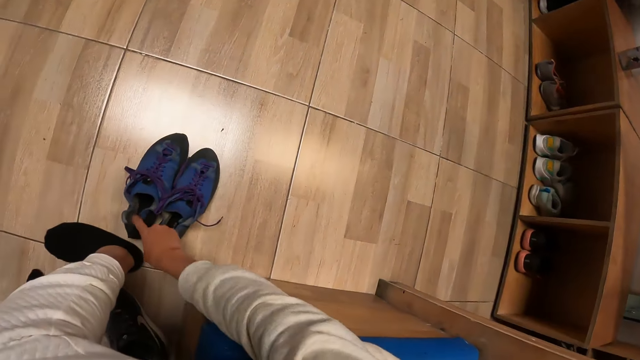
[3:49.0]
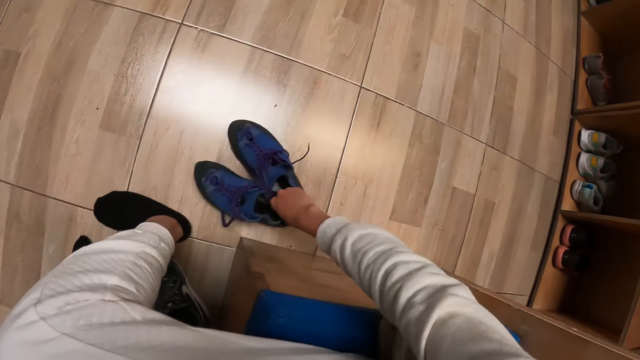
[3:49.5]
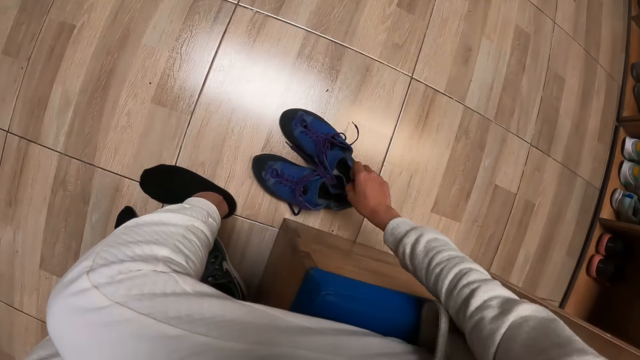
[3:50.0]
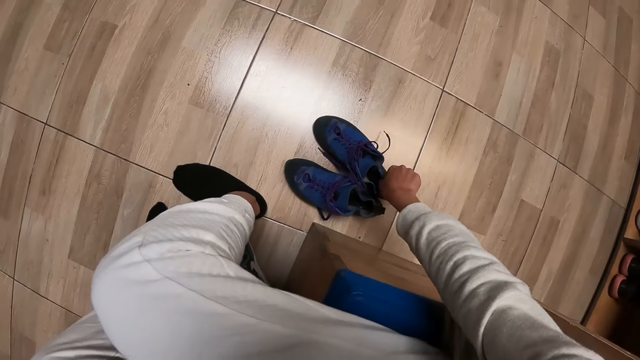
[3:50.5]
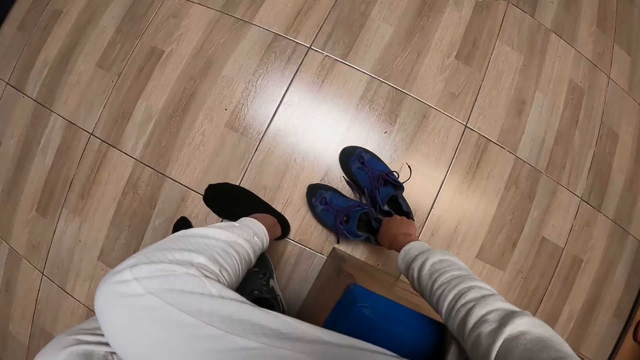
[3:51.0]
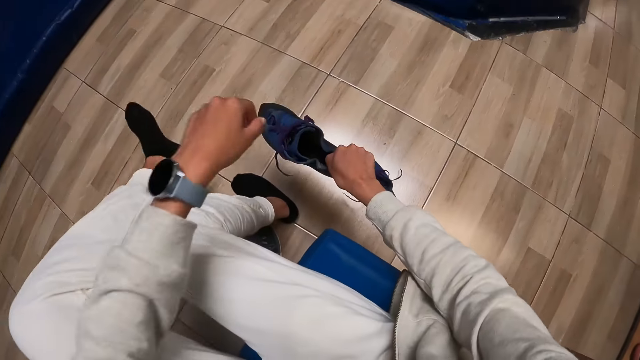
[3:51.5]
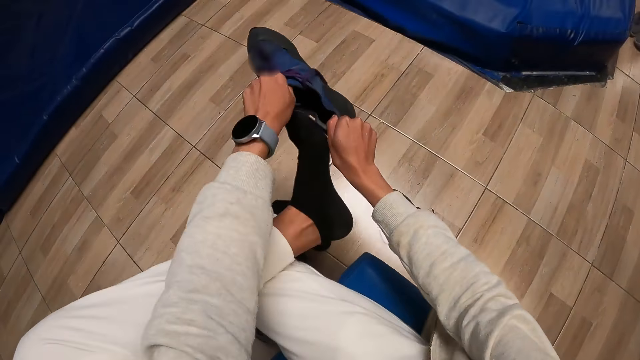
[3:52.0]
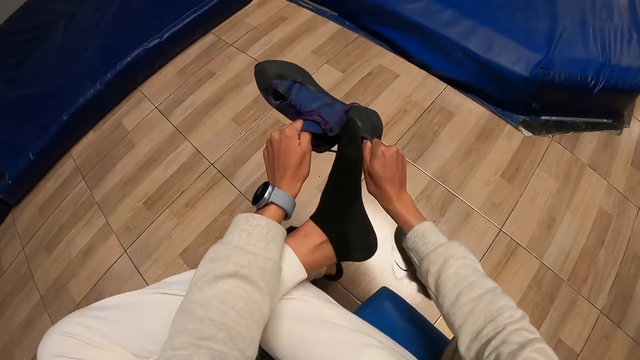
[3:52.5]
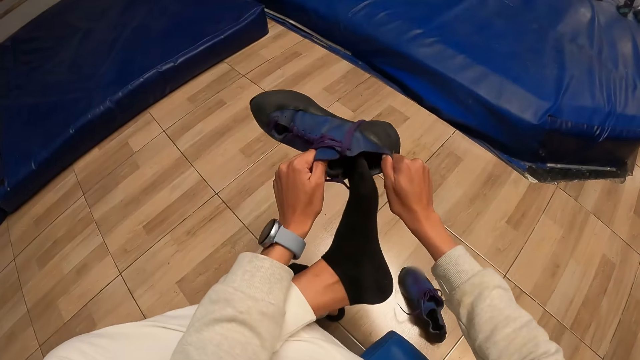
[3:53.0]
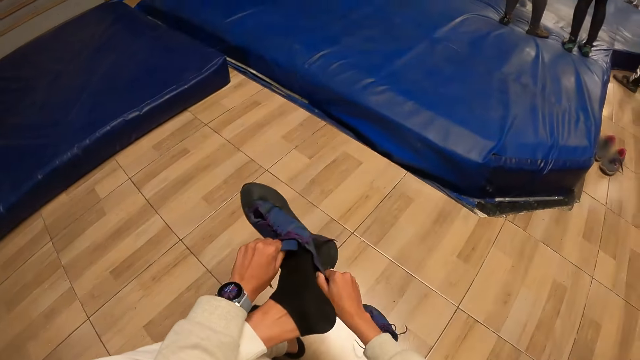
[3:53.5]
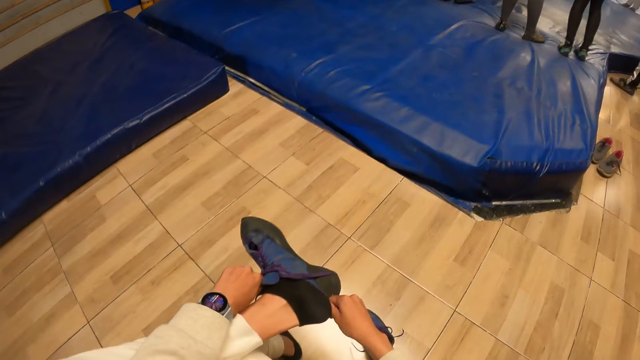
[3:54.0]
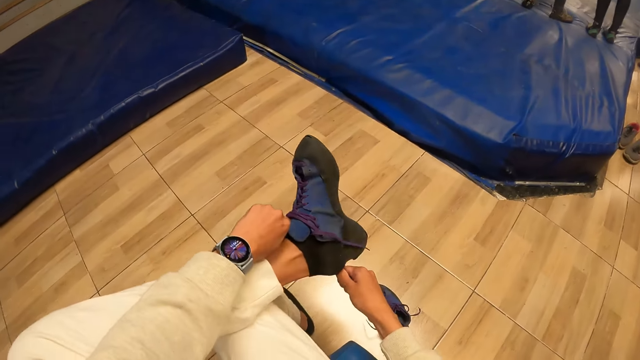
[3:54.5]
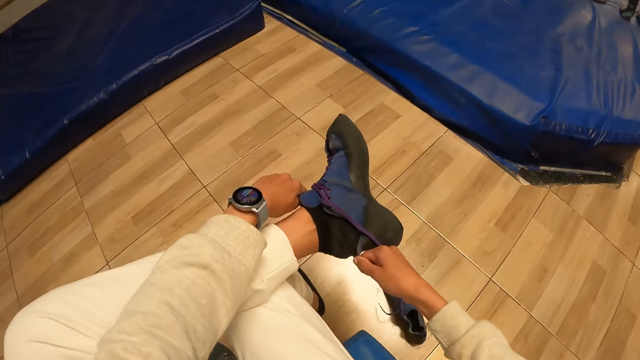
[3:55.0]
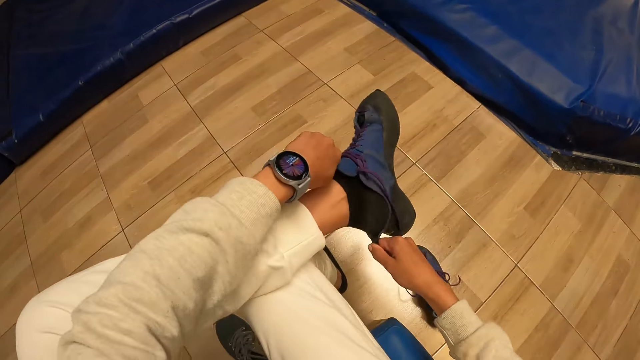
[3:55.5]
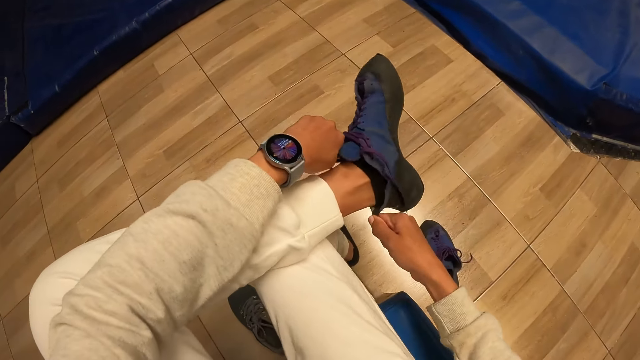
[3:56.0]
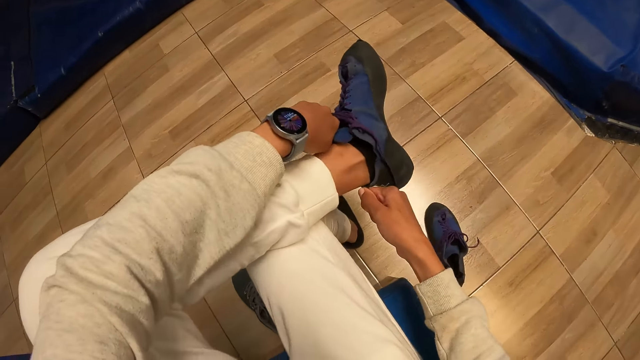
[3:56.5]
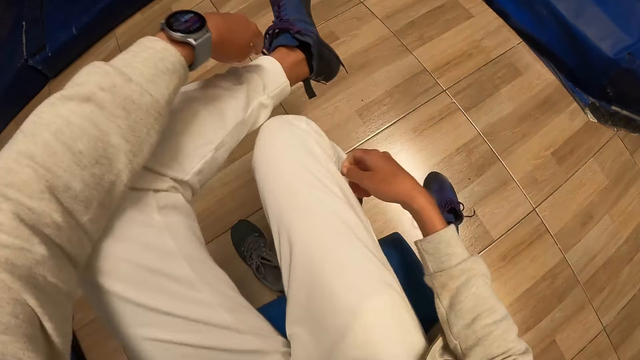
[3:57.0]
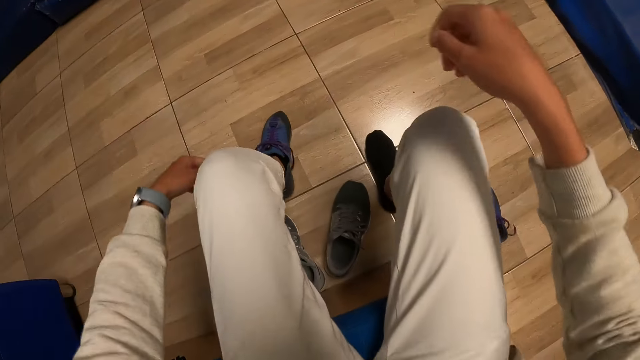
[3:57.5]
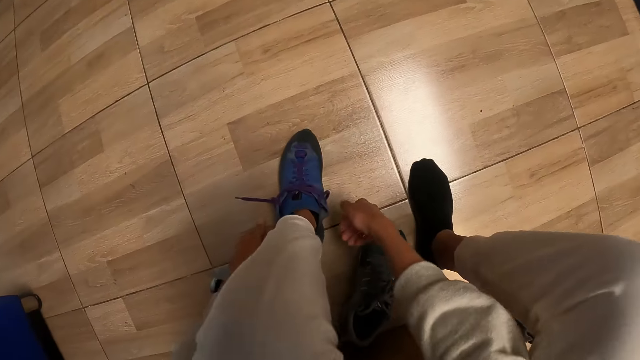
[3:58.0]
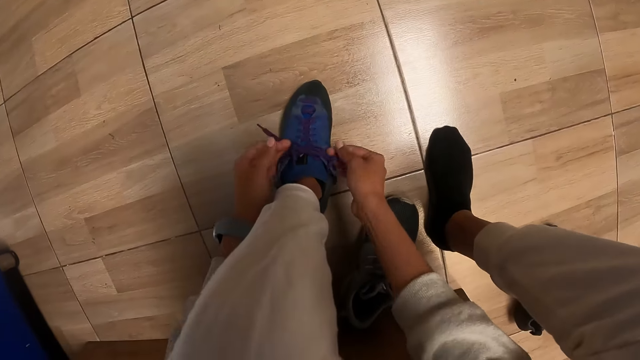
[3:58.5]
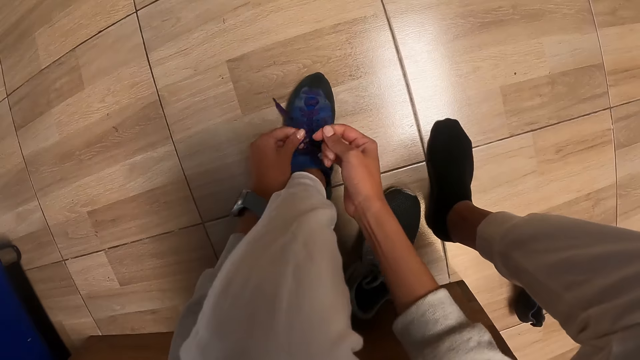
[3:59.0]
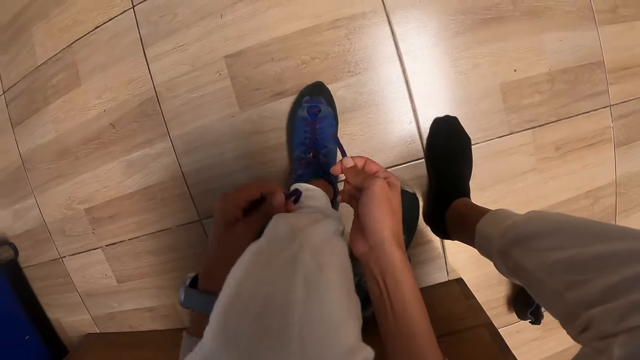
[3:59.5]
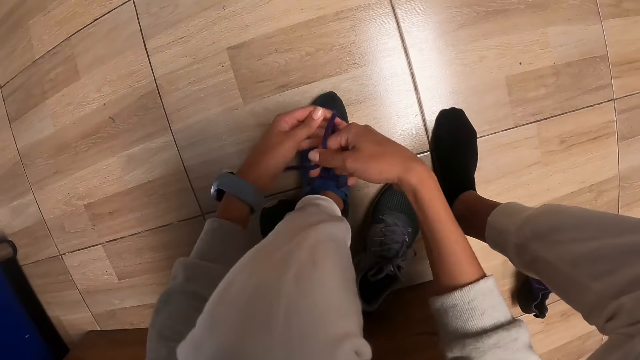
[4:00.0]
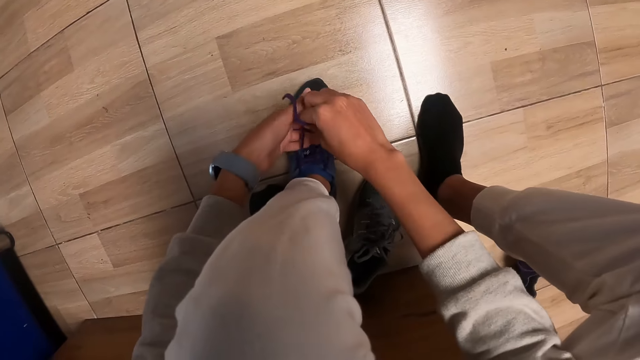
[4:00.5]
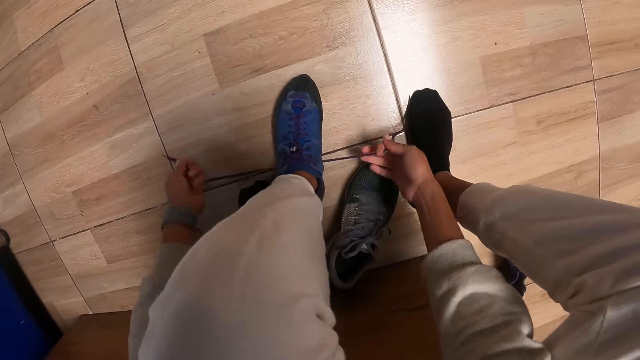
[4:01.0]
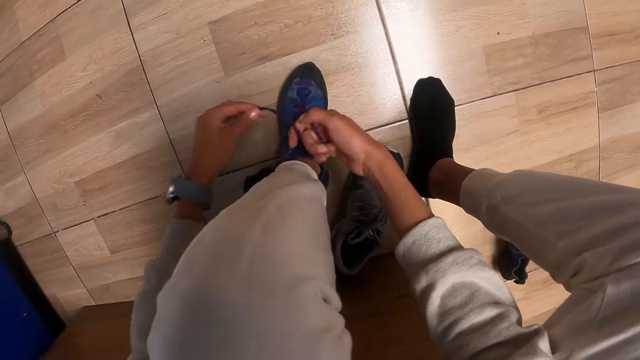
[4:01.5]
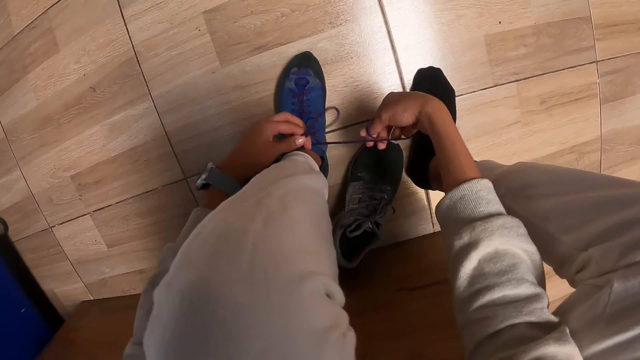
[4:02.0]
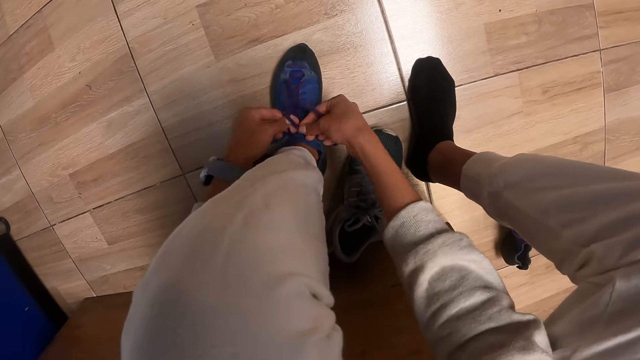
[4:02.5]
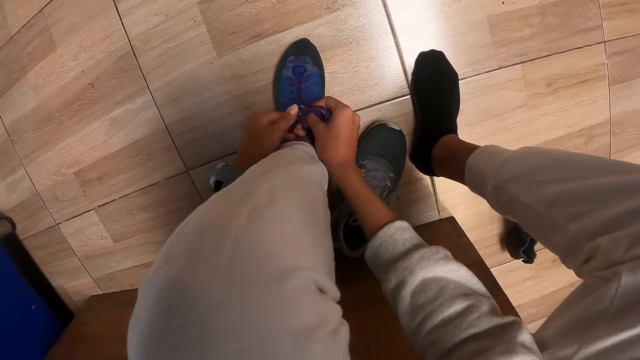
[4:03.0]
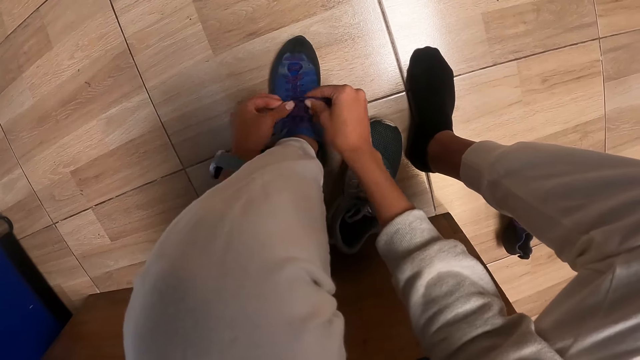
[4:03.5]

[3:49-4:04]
The camera wearer changes the position of the pair of shoes on the floor with her right hand. She picks up the left shoe of the pair of shoes from the floor with her right hand. She holds the left shoe of the pair of shoes with both hands. She wears the left shoe of the pair of shoes with both hands on her left leg. She ties the lace of the left shoe of the pair of shoes on her left leg with both hands.

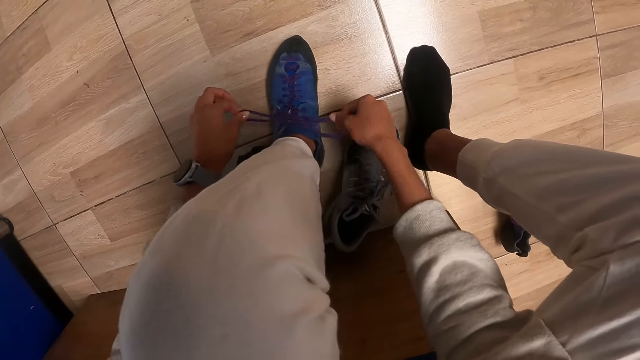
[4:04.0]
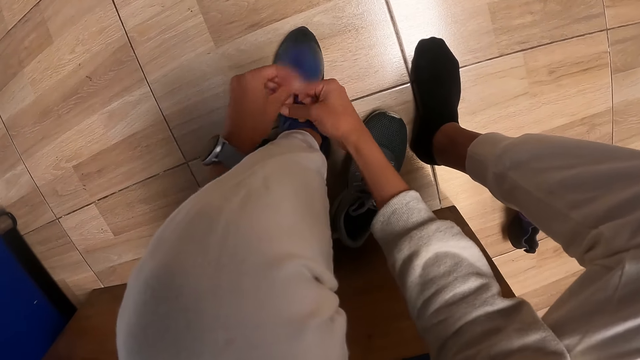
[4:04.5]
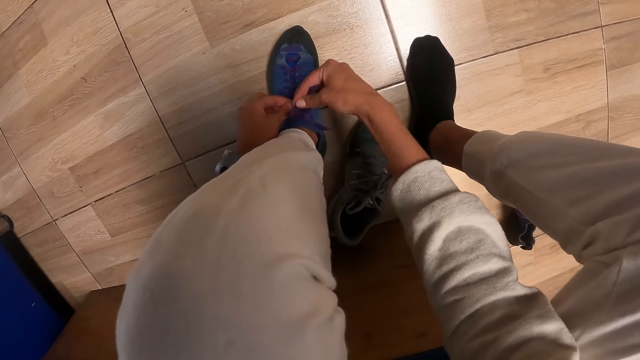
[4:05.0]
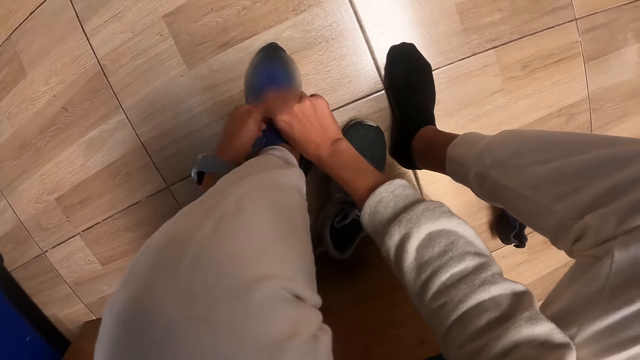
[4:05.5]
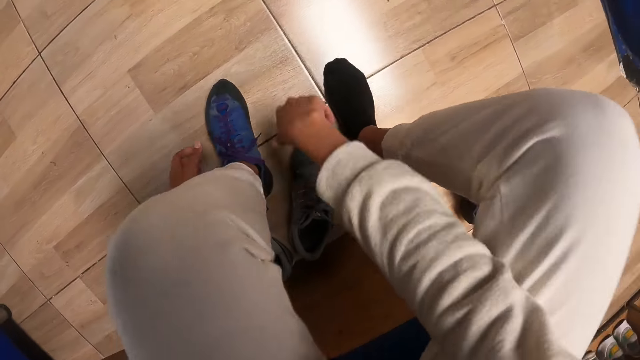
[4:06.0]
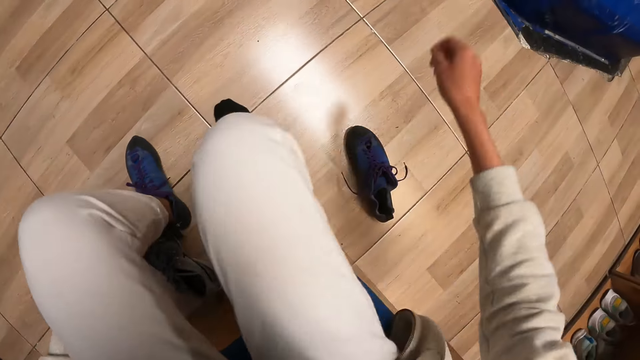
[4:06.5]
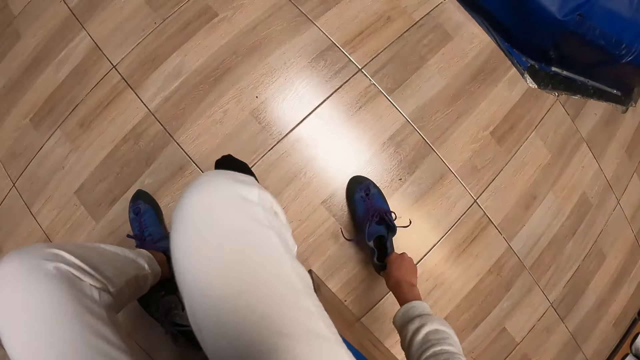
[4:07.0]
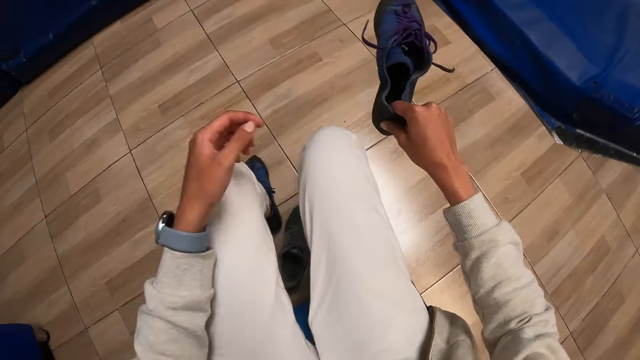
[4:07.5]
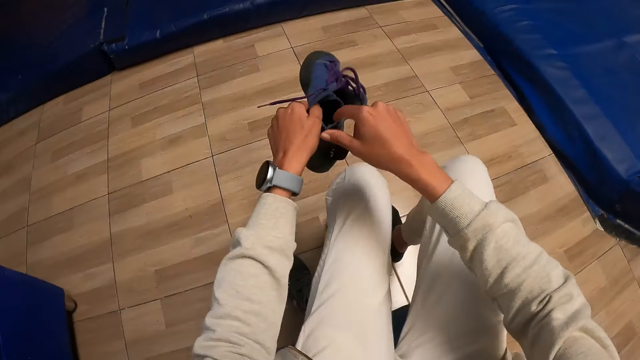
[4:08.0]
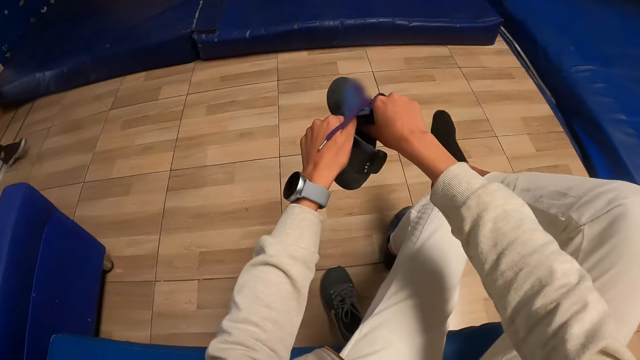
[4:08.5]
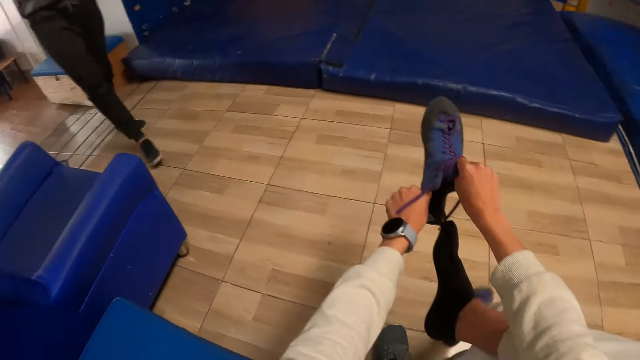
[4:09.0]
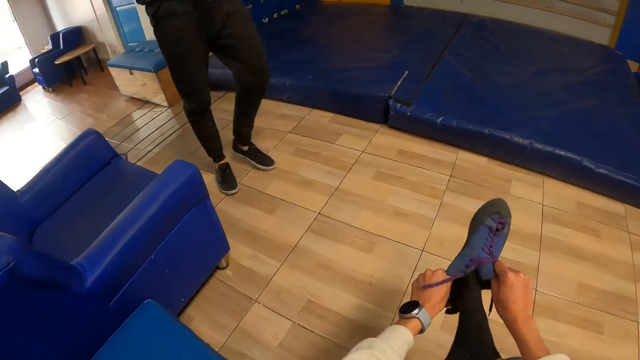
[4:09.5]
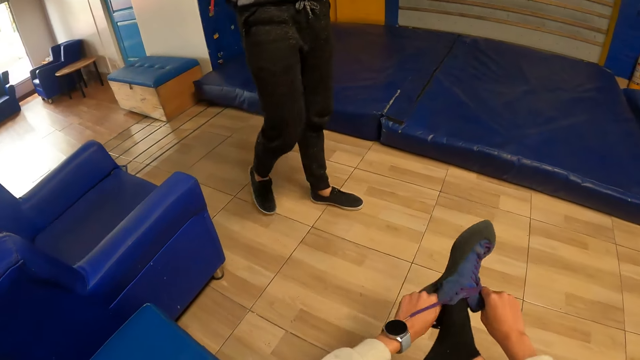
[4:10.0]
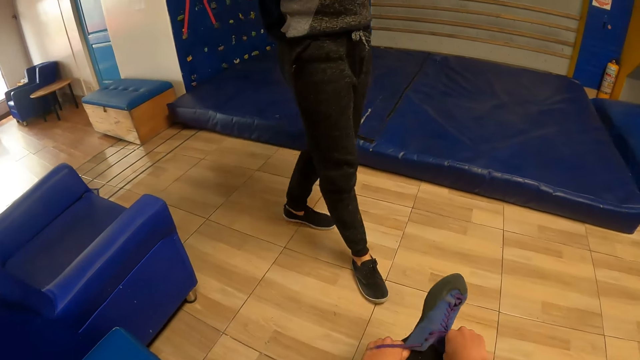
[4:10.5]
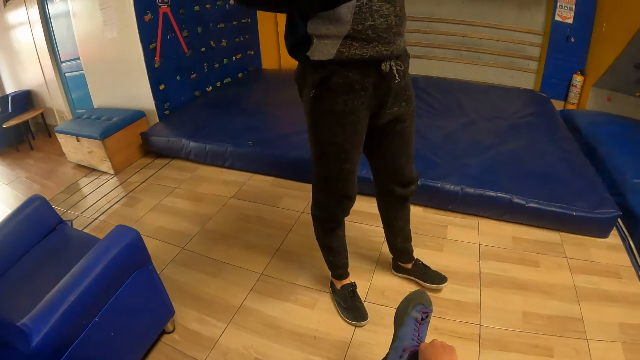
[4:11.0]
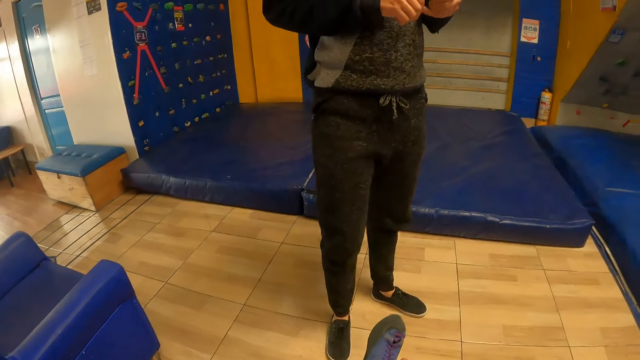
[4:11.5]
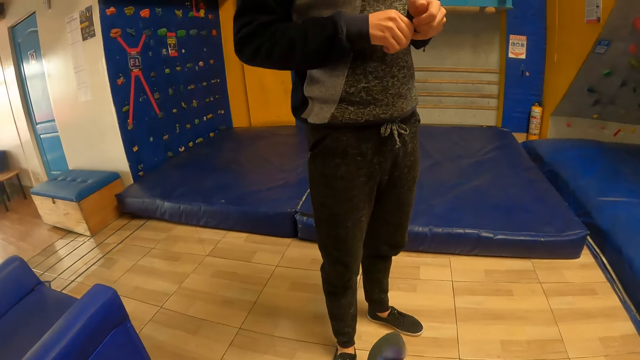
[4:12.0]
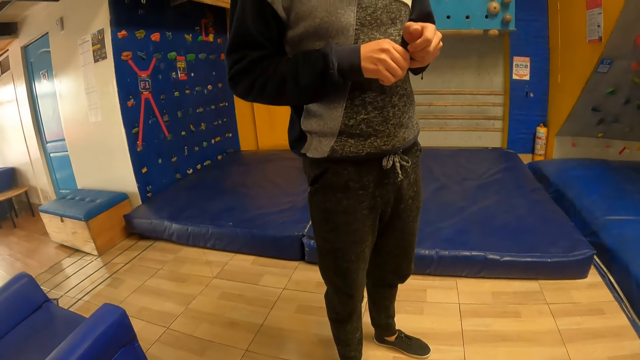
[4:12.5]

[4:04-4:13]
The camera wearer picks up the right shoe of the pair of shoes from the floor with her right hand. She holds the right shoe of the pair of shoes with both hands. She wears the right shoe of the pair of shoes with both hands on her right leg. The man converses with the camera wearer.
